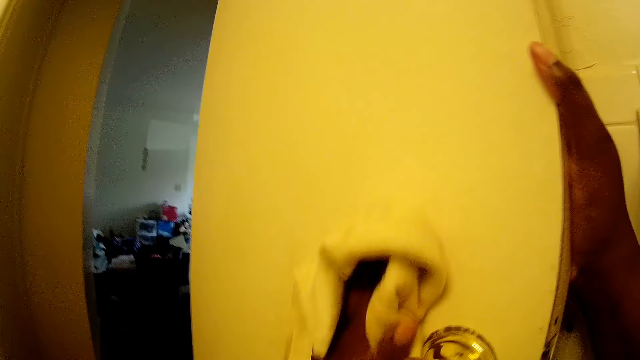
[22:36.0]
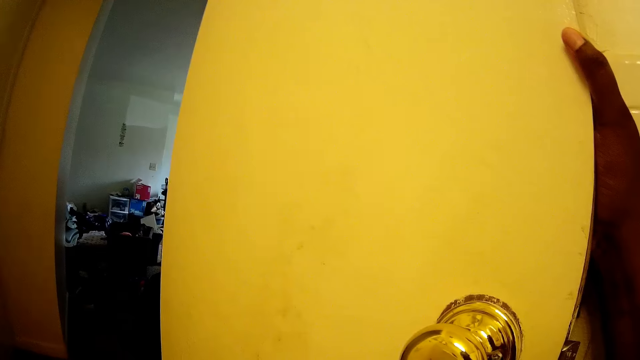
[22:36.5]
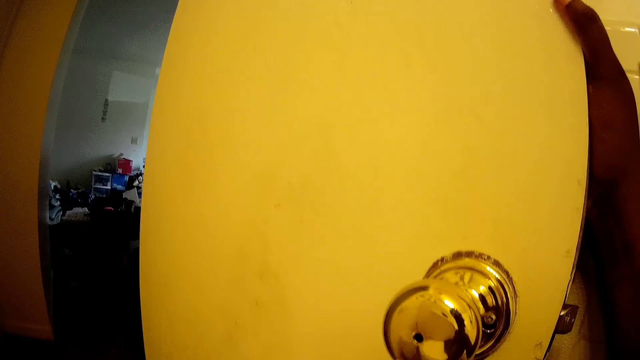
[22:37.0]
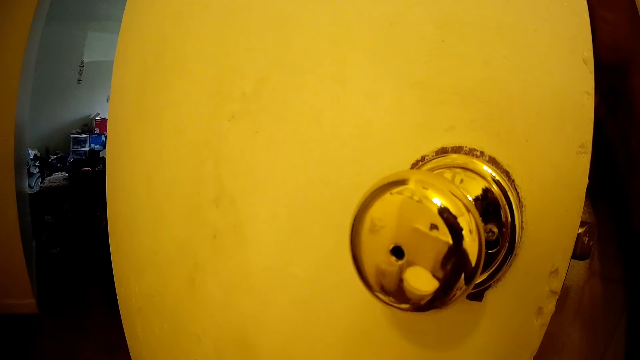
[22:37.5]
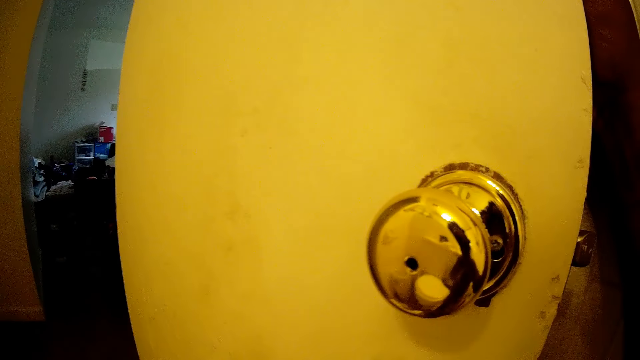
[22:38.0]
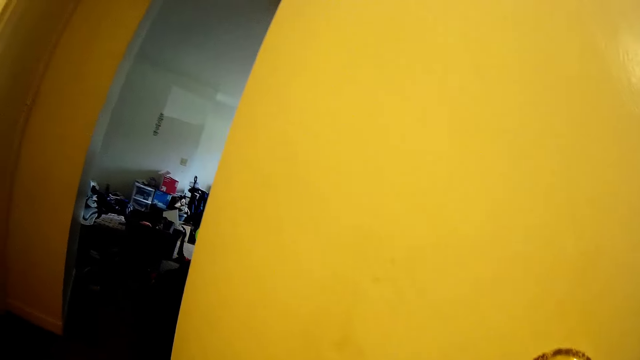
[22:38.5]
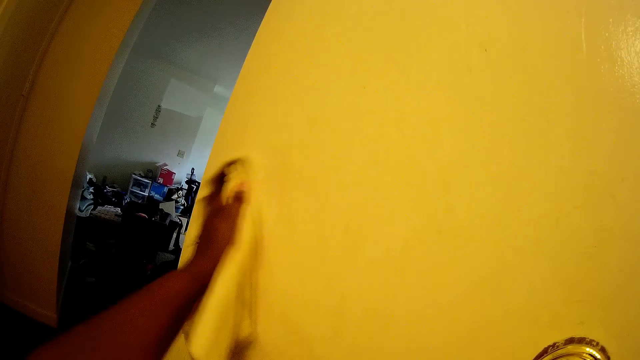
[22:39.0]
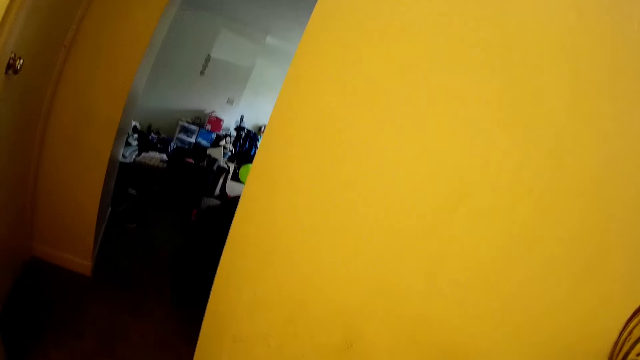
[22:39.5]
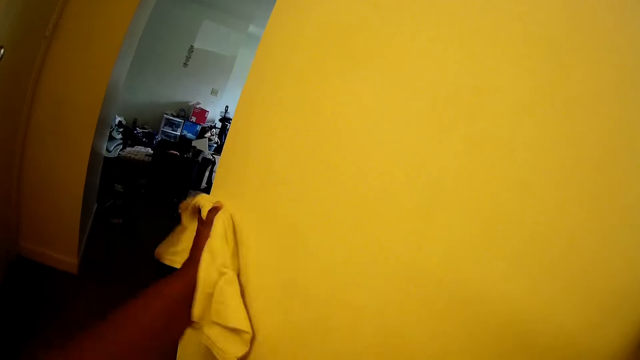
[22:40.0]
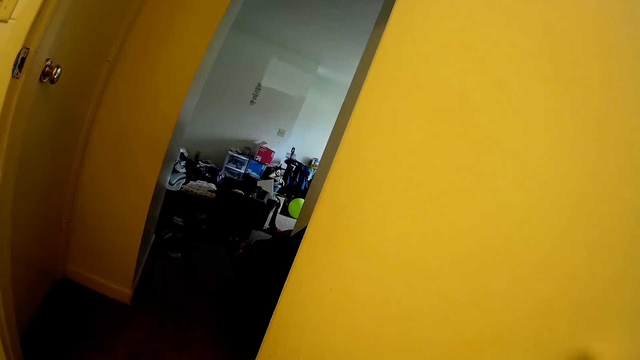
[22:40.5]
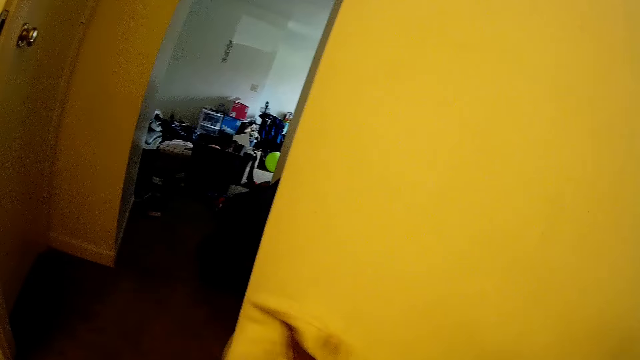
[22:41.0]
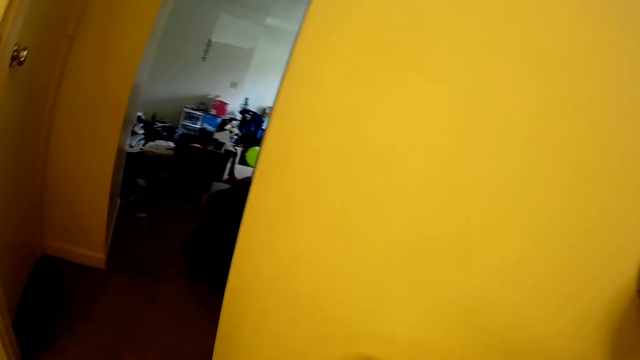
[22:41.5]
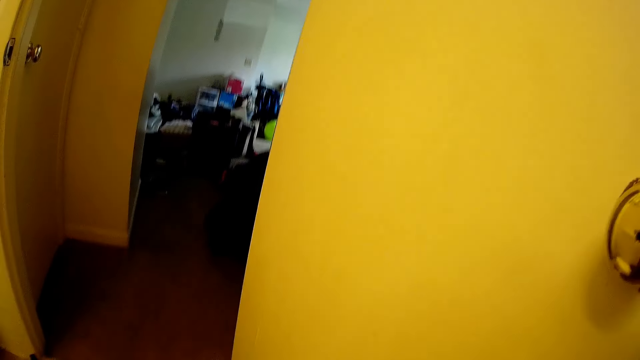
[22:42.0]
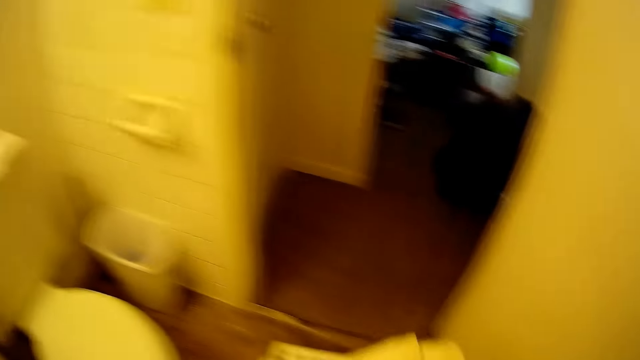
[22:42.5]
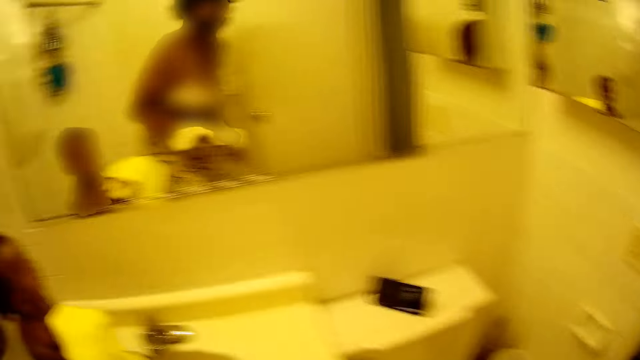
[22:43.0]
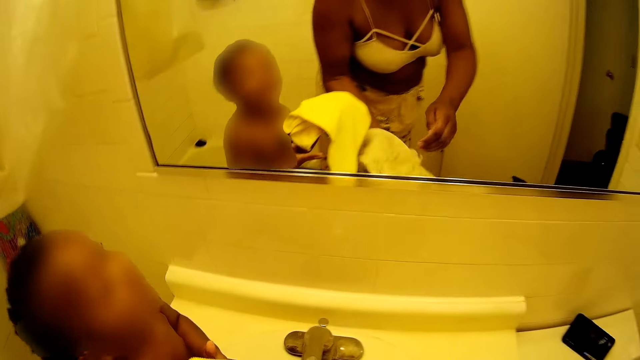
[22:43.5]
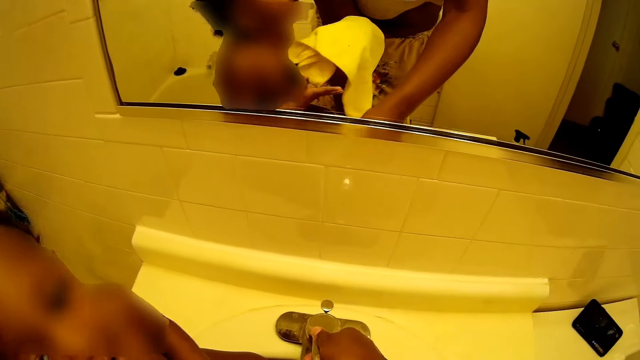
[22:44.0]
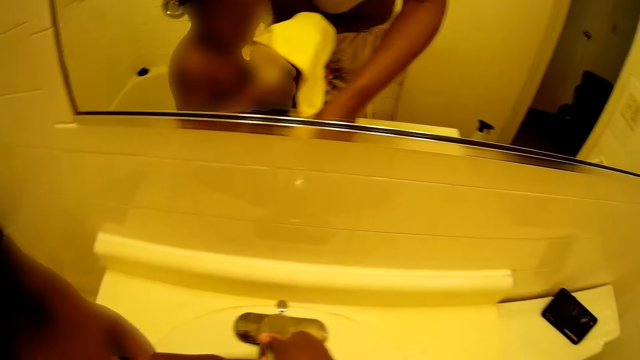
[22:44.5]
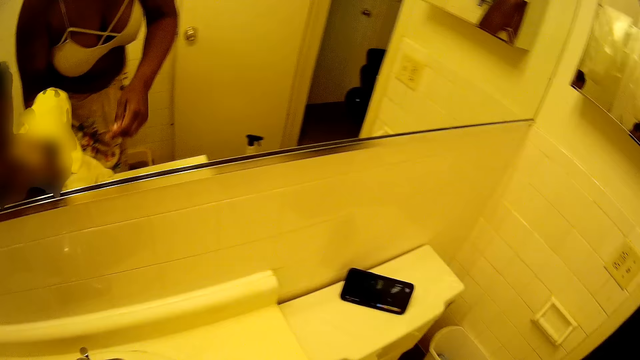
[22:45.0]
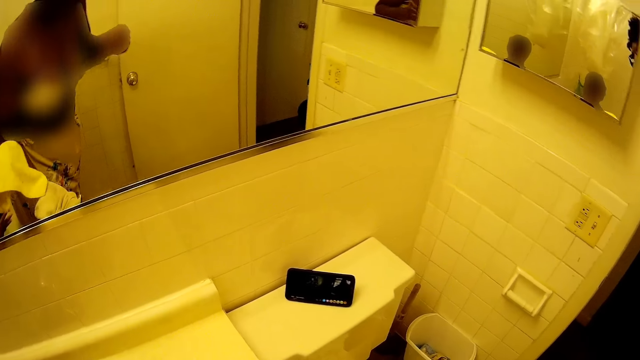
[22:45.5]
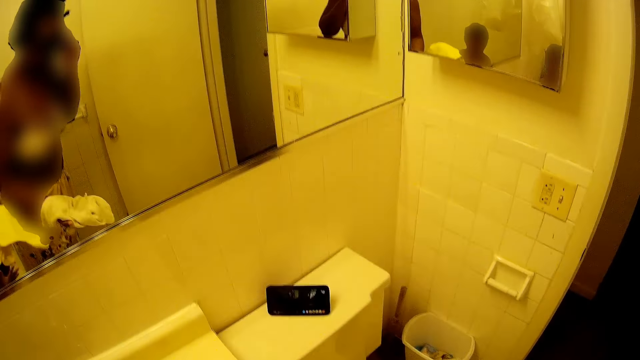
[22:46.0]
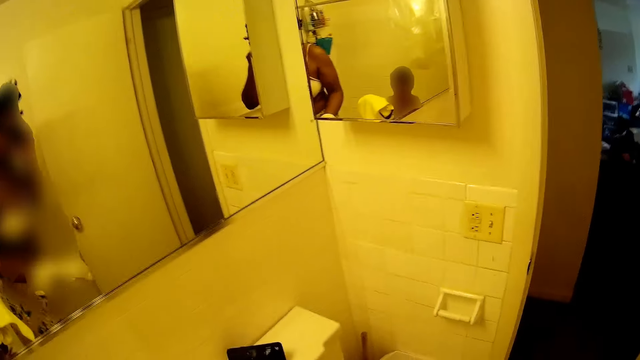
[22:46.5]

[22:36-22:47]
The camera wearer wipes the door with a towel. She wipes the door with the towel again. She opens a tap. She holds the rag with her left hand. She rinses her right hand in the basin.

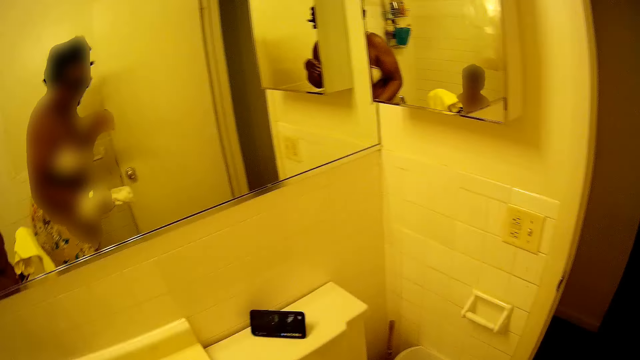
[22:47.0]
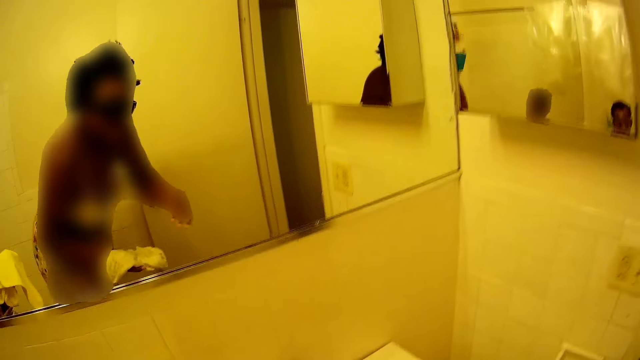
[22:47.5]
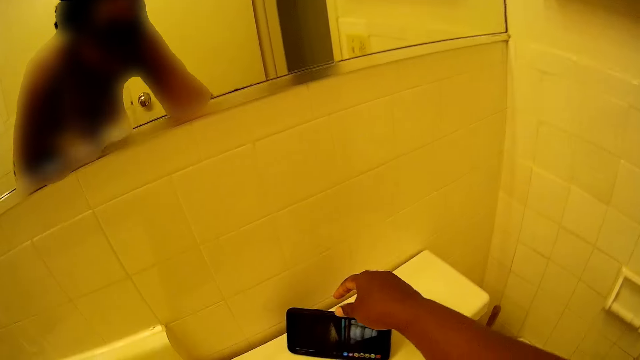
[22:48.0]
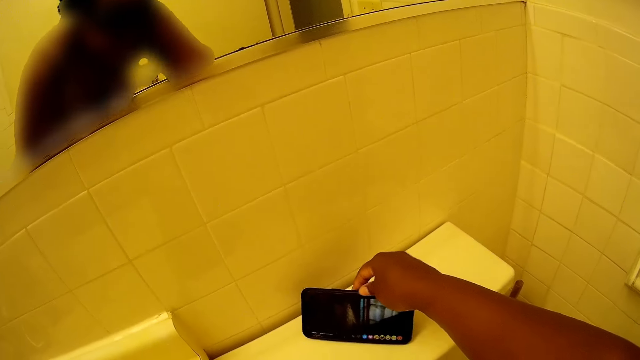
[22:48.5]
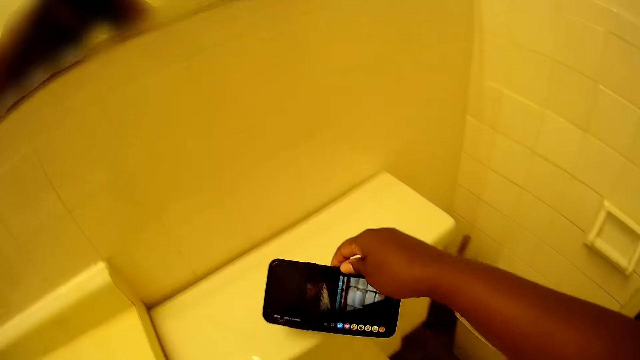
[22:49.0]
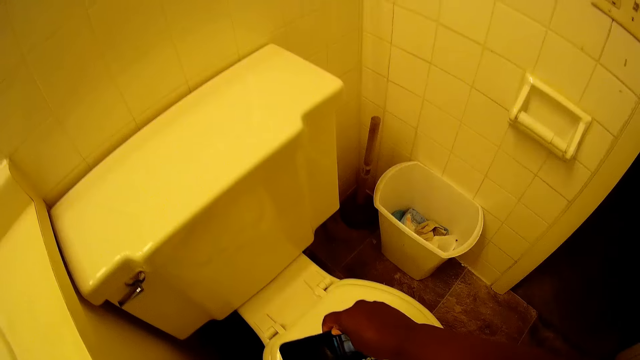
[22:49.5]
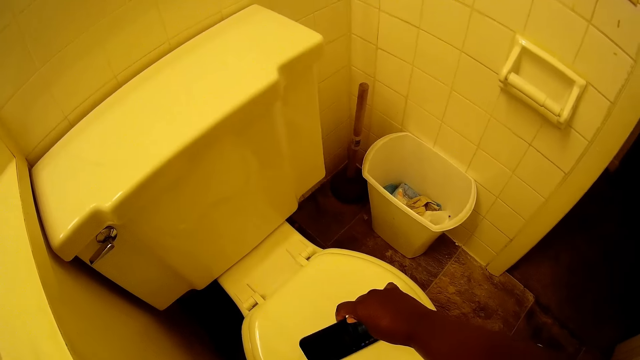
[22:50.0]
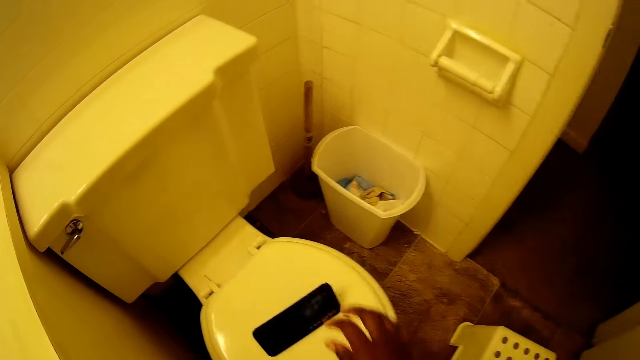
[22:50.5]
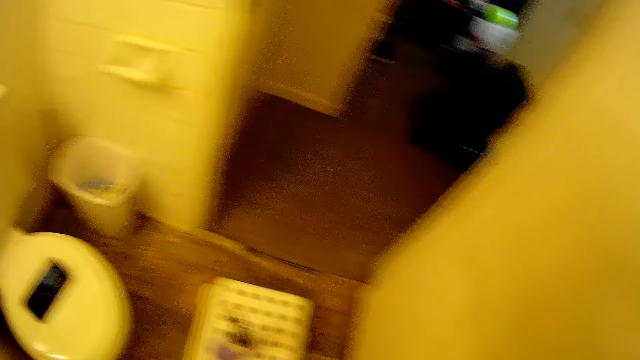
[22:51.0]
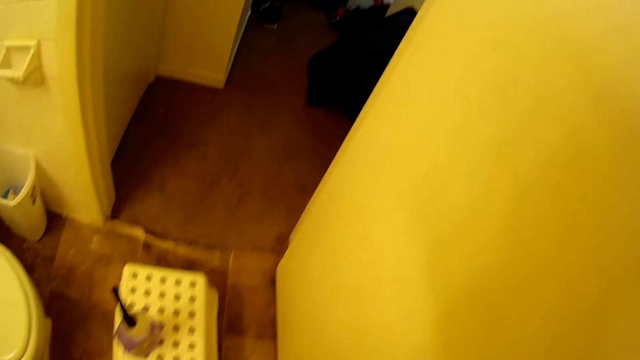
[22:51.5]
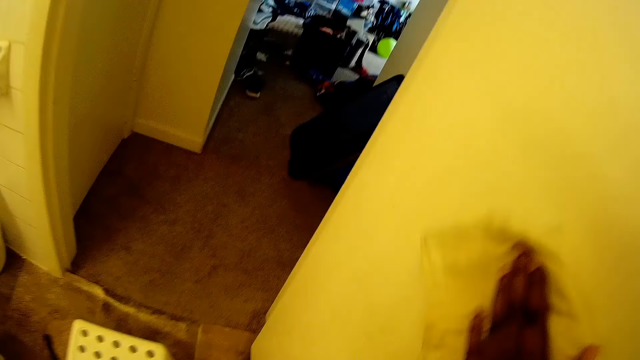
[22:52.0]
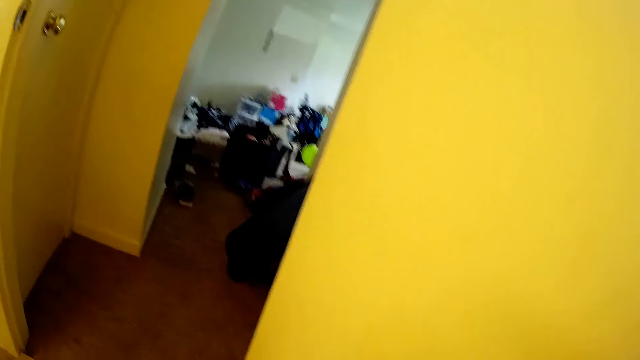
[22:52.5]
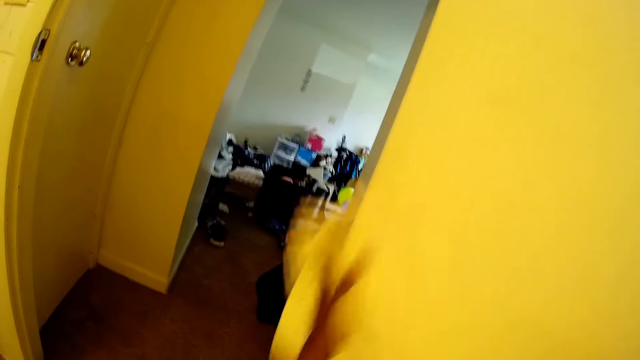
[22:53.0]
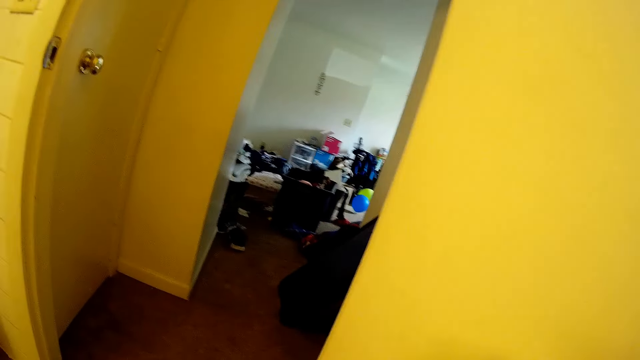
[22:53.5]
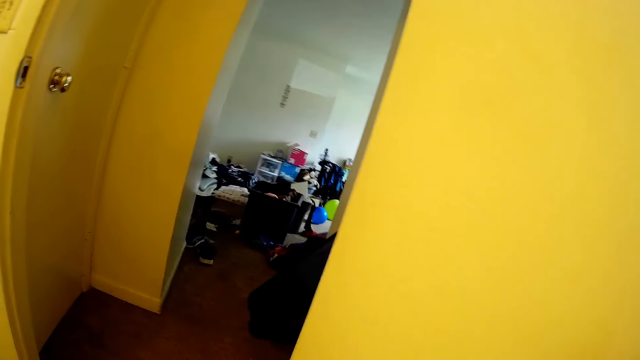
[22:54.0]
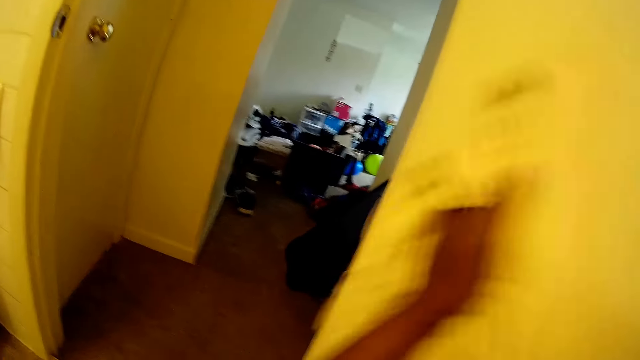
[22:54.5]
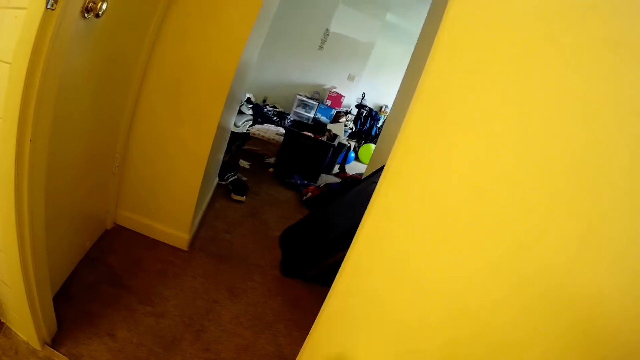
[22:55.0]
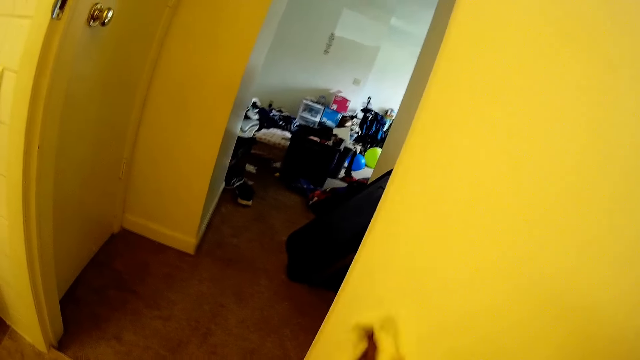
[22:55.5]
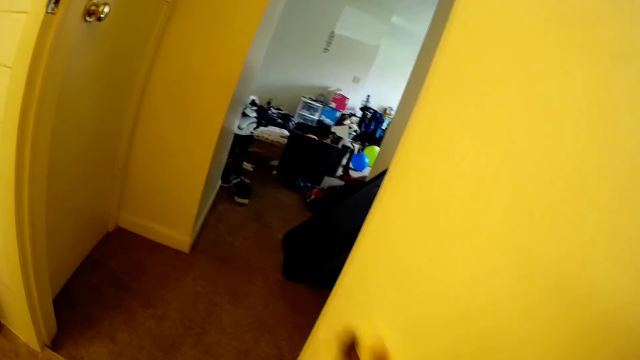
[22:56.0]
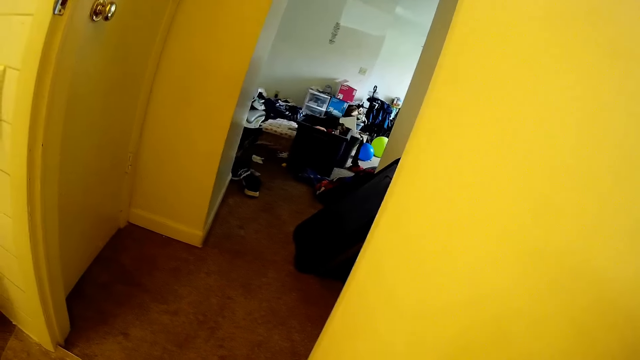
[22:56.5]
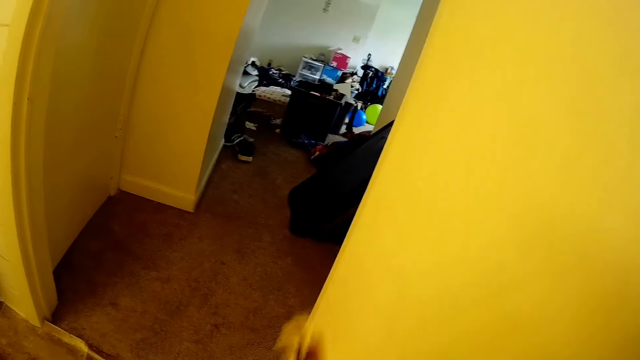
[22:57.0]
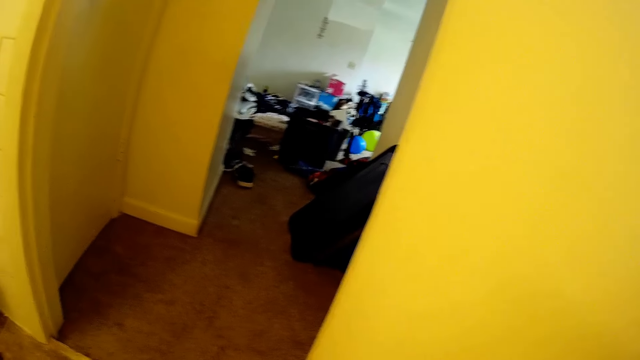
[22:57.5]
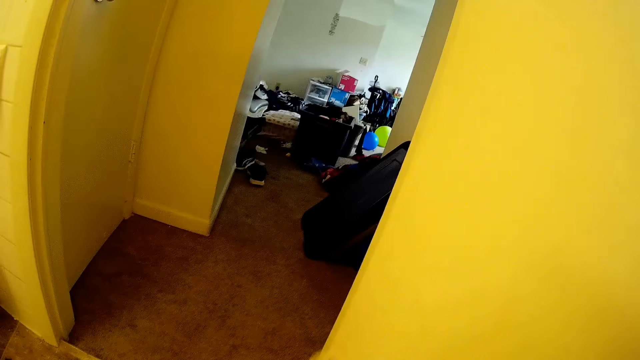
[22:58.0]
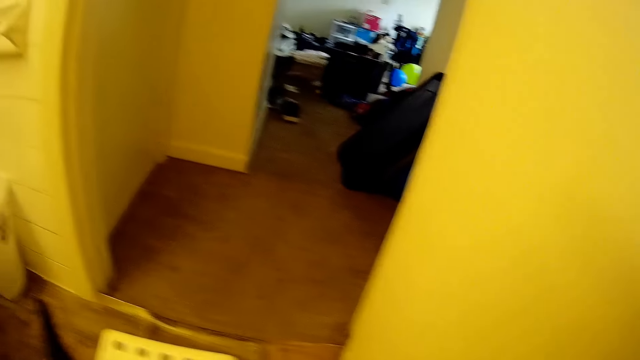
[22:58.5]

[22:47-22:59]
The camera wearer operates a phone with her right hand. She picks up the phone from a water closet with her right hand. She holds the phone. She drops the phone on the water closet seat with her right hand. She moves the phone. She cleans a door with a napkin in her left hand.
